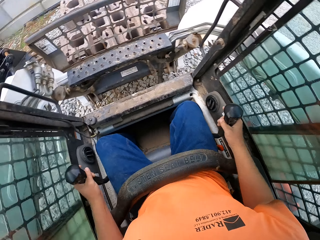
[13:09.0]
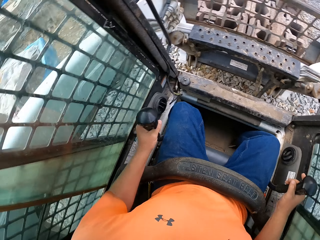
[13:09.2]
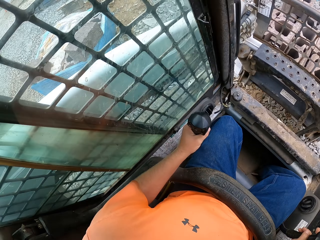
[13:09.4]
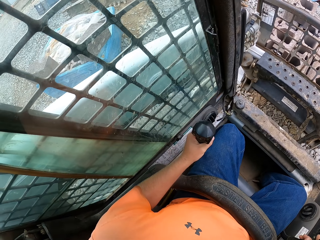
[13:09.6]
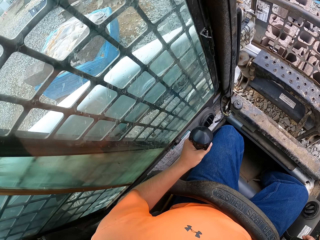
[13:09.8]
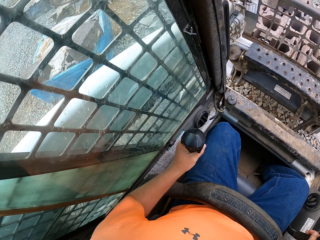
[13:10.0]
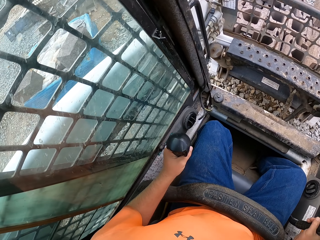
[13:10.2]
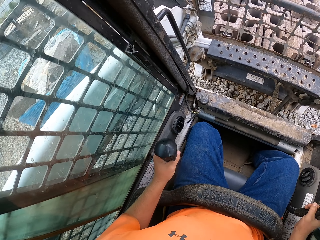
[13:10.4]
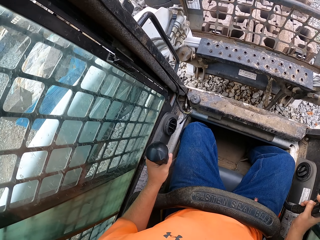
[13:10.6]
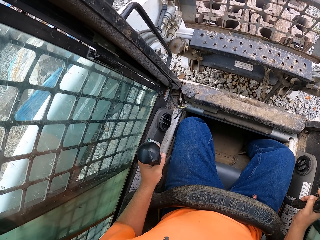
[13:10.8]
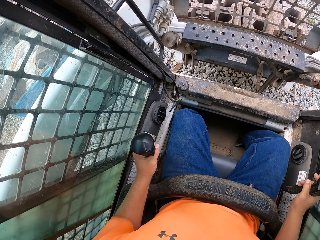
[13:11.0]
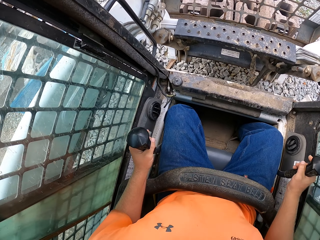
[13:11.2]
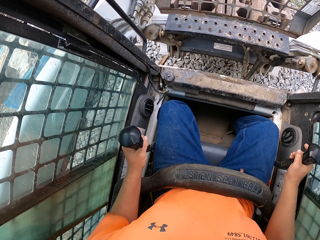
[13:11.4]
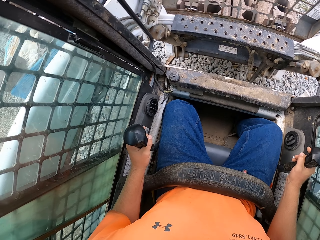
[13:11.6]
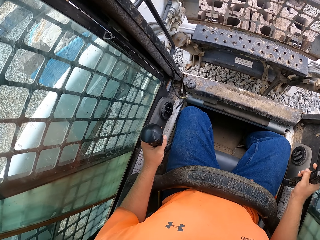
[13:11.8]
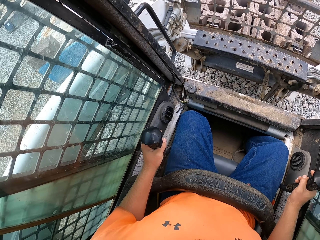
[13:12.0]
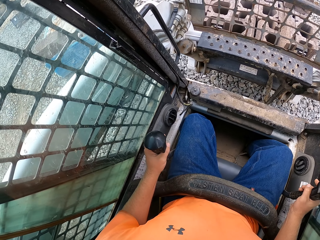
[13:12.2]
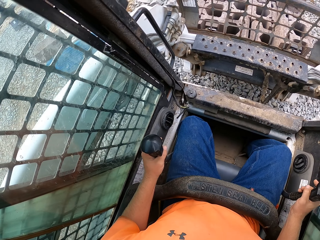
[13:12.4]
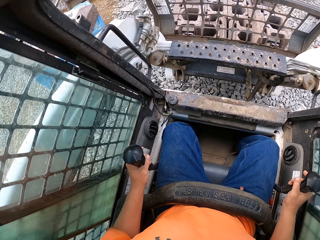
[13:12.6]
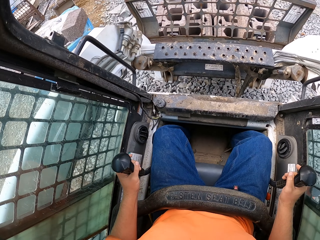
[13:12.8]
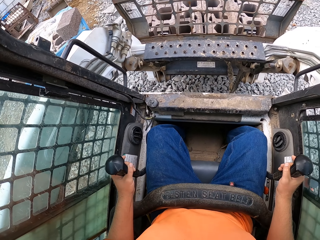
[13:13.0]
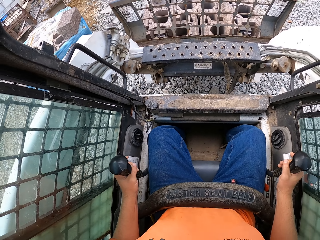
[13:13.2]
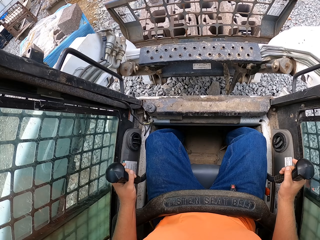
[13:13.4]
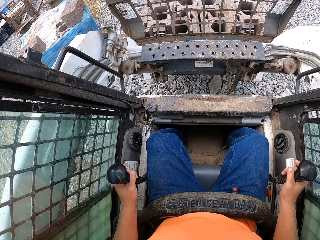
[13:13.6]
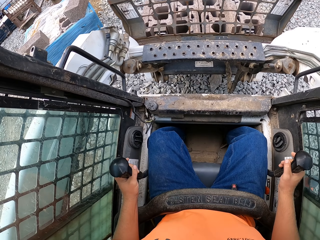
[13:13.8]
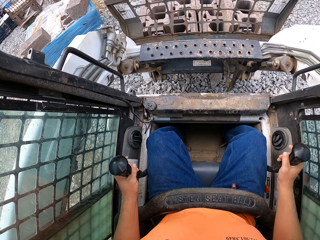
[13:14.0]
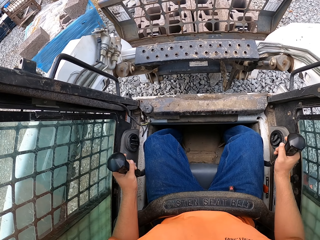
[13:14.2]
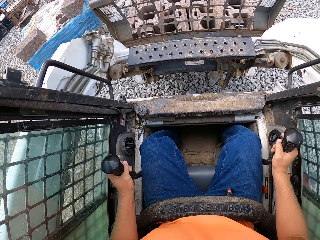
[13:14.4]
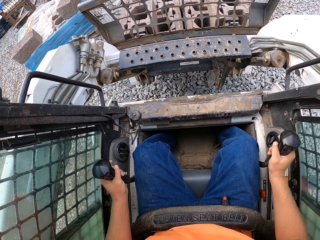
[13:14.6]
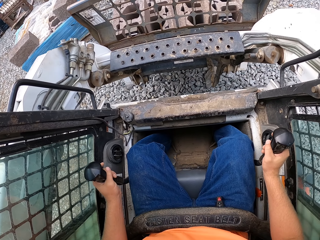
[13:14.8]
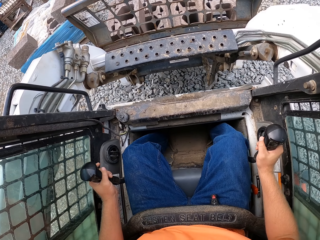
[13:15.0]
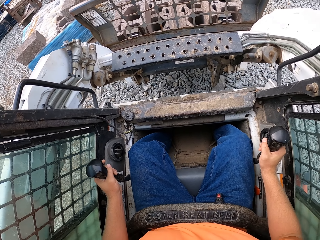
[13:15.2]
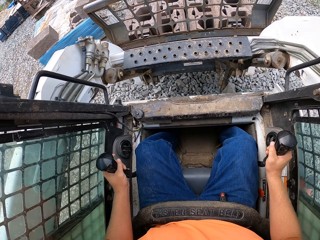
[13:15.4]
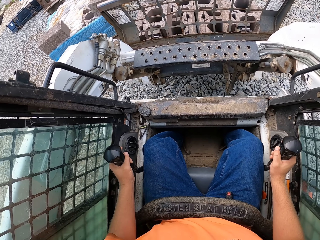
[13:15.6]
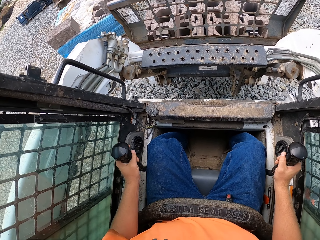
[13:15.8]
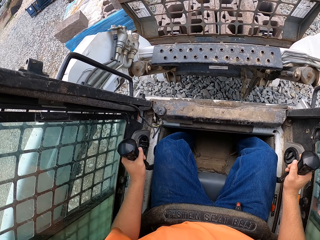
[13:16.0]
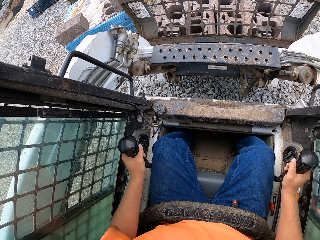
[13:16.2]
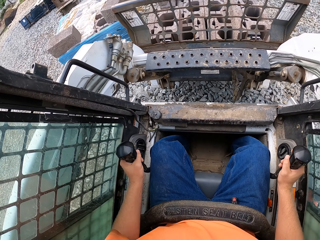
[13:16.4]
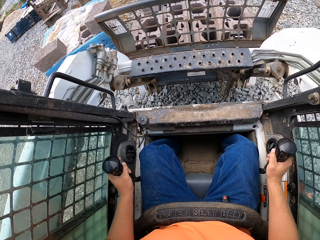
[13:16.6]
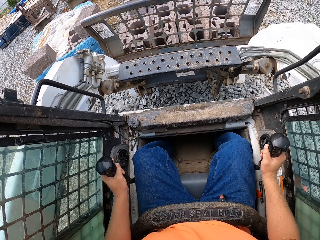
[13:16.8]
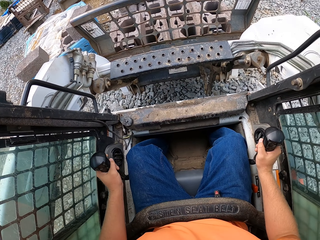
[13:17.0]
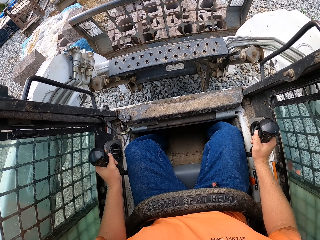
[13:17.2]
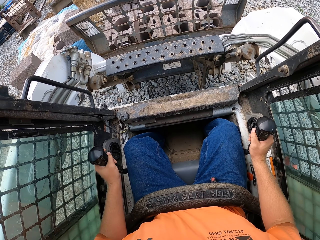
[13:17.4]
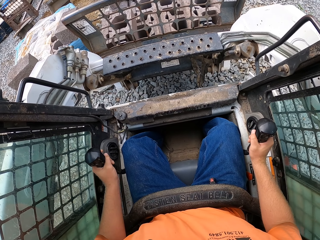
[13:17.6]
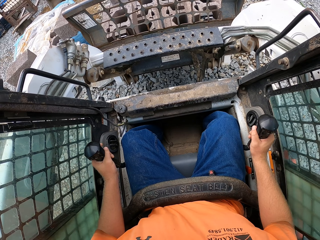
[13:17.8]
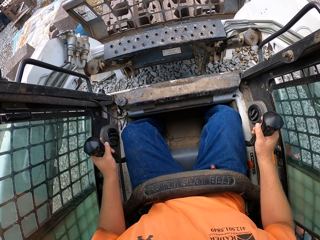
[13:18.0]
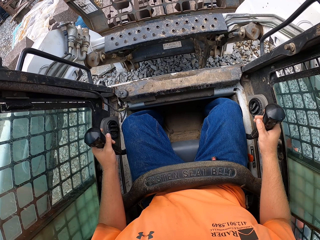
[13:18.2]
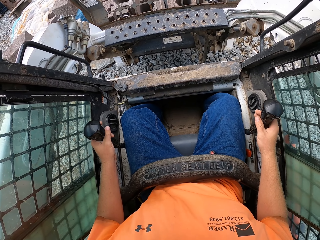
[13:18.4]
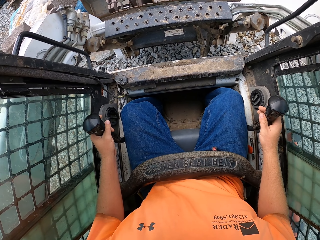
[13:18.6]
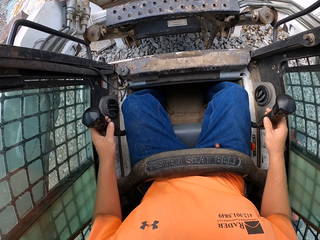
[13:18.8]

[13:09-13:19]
The camera wearer turns left. They move the excavator.

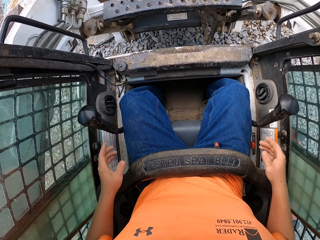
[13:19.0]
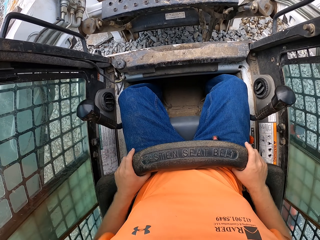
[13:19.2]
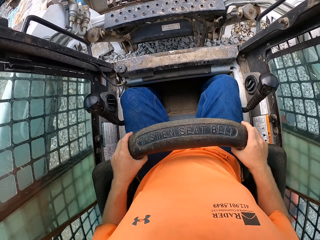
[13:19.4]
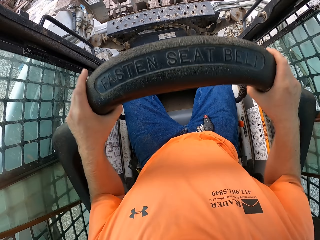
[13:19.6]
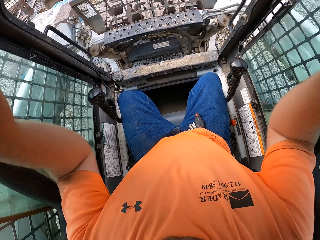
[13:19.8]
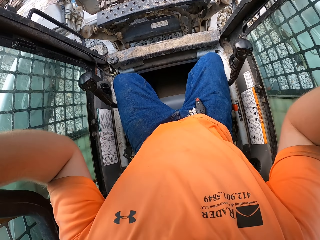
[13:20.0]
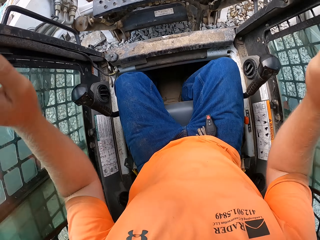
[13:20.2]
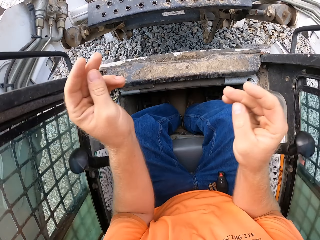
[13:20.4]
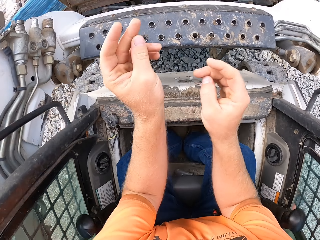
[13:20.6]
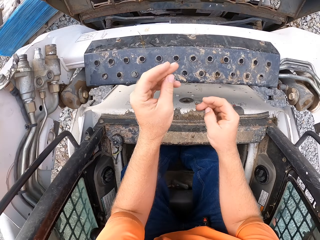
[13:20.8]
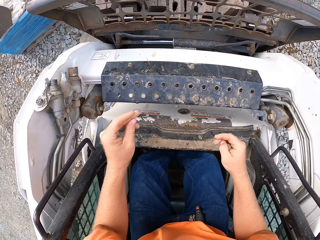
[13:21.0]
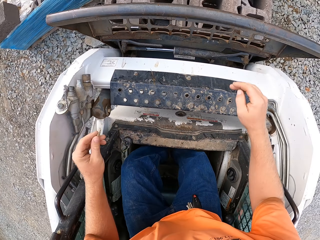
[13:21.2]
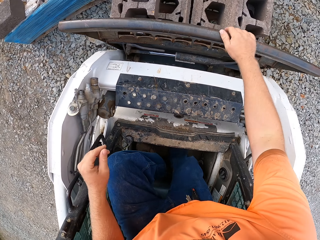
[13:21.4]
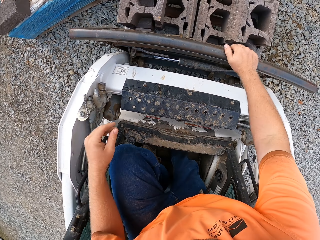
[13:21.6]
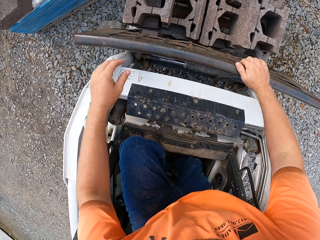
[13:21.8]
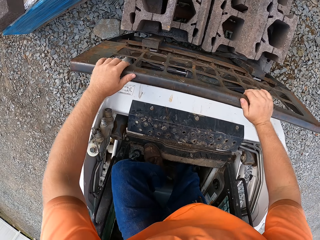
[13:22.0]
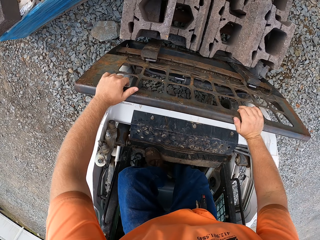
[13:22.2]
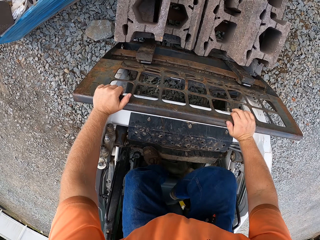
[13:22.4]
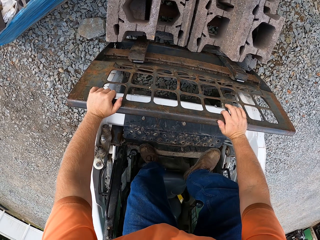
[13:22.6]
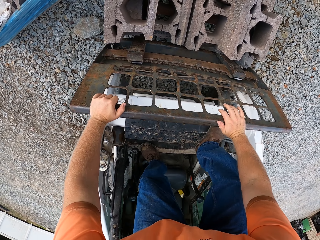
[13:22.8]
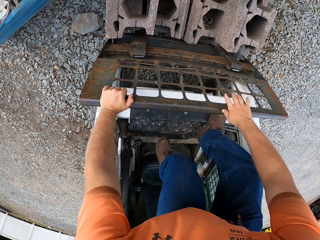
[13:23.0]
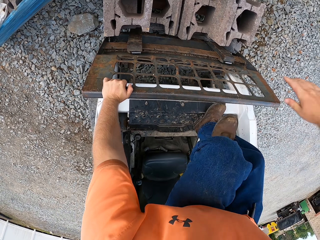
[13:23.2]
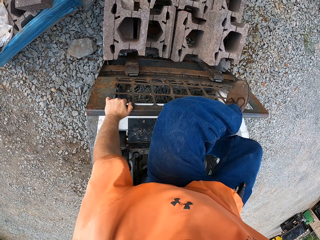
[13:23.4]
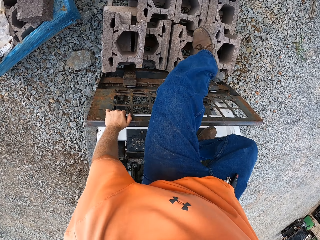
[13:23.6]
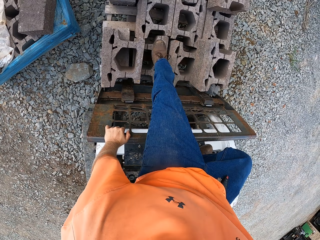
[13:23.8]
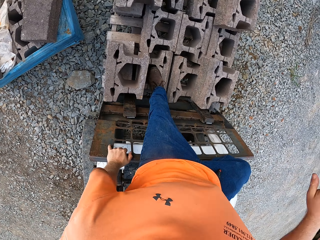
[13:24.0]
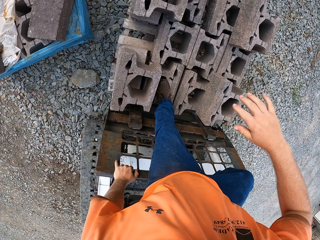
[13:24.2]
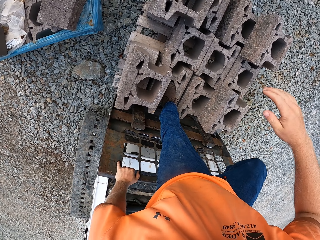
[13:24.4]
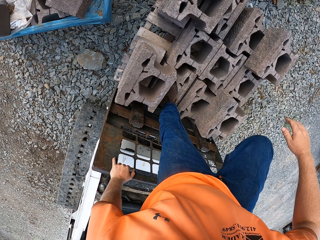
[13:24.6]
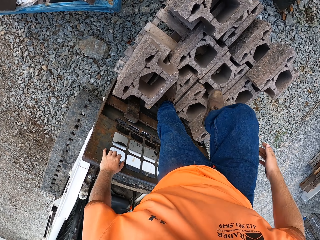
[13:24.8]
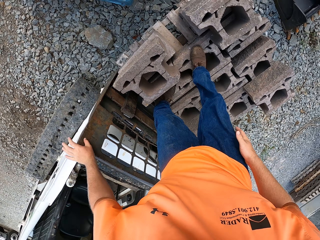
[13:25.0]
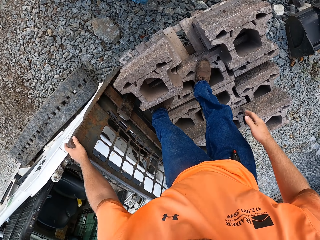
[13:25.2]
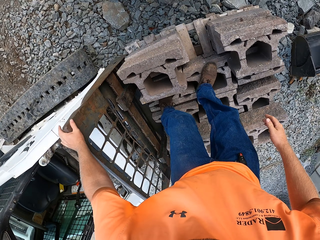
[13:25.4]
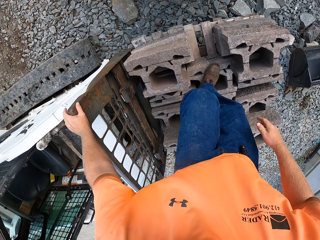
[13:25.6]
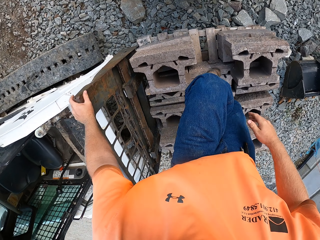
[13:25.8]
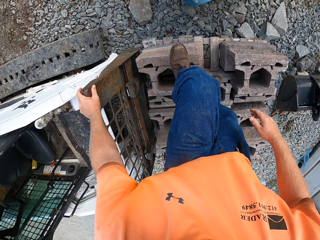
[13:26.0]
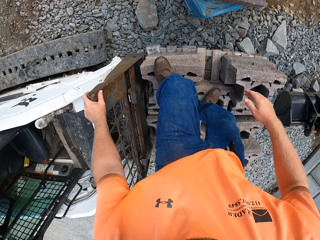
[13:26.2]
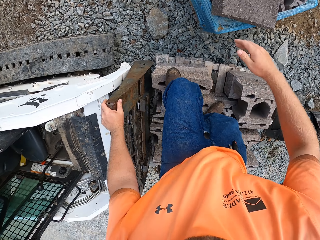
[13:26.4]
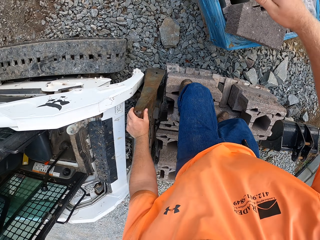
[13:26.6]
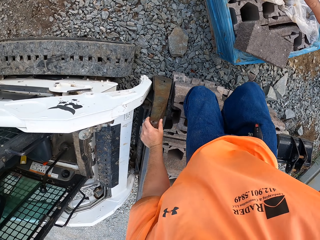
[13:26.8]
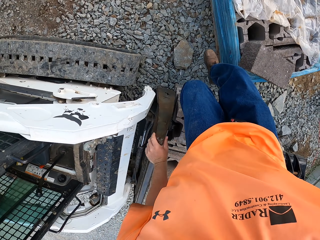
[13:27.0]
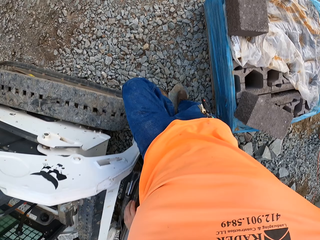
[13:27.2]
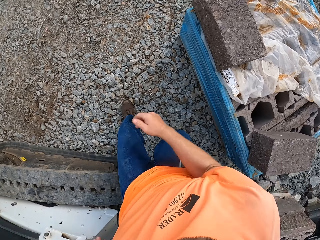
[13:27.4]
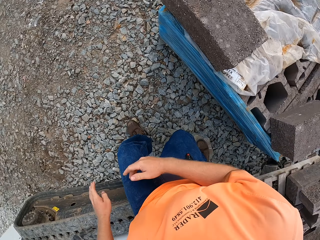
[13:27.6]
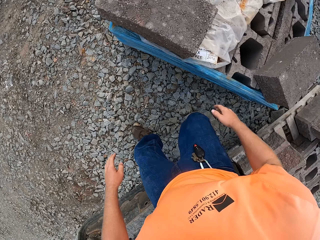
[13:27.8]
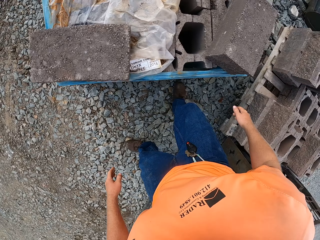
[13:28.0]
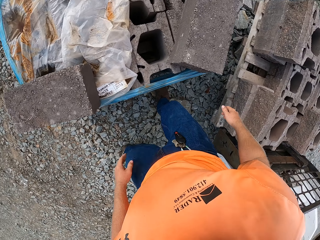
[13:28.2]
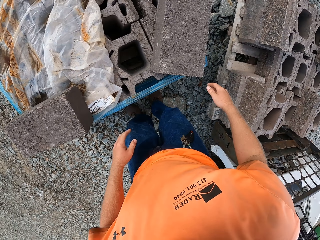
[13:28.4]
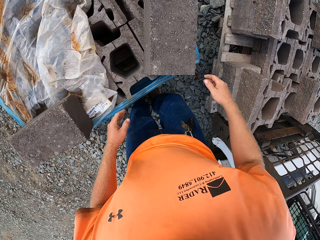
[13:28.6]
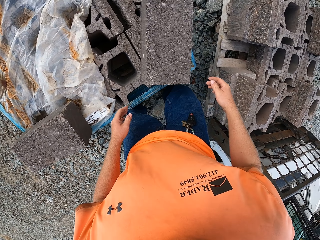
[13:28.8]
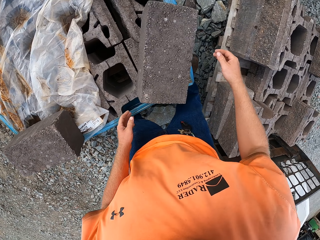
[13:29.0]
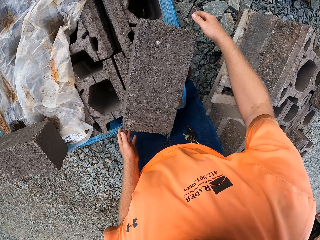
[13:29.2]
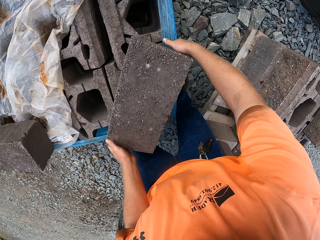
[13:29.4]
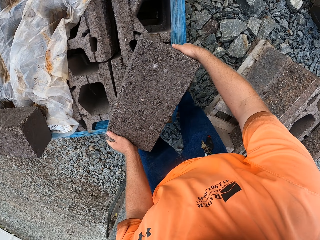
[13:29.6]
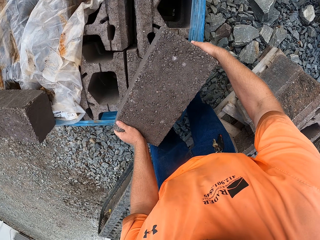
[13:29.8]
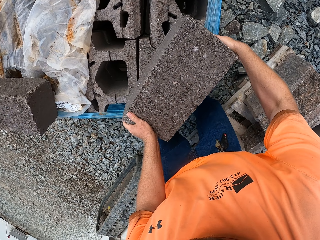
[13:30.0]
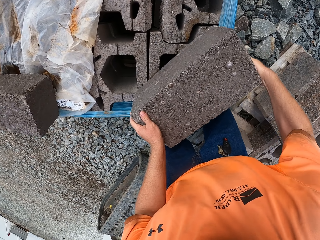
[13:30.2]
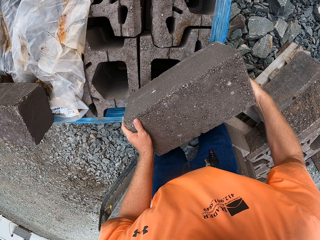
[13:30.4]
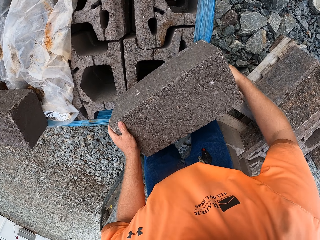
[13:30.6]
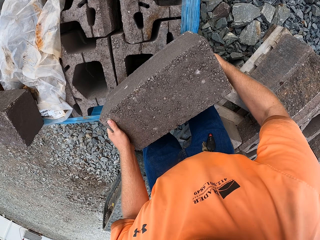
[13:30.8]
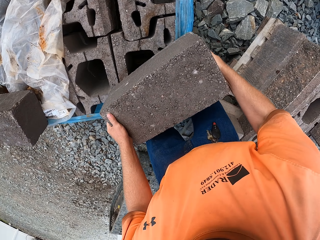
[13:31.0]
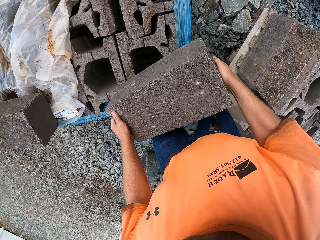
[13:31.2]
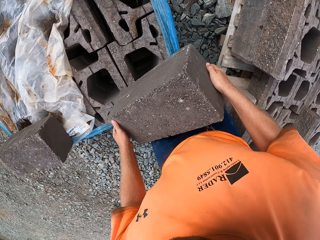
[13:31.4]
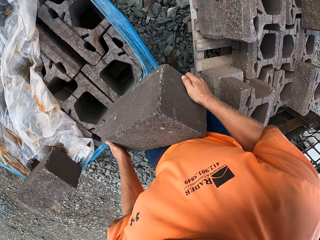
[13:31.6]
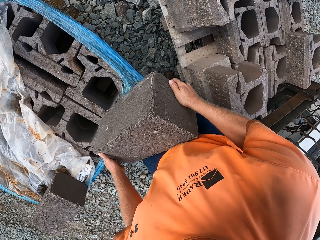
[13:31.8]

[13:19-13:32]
The camera wearer removes the seat belt from his waist with both hands. He moves something. He places his right hand on the fork of the forklift or excavator. He holds the fork of the forklift with both hands. He walks out of the excavator. He raises his left leg above the fork of the forklift. He places his left leg on the blocks. He places his right leg on the blocks. He walks around the site. He places his left leg on a block. He jumps on the ground from the blocks. He carries a block or brick from some blocks with both hands.
